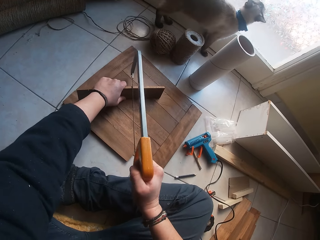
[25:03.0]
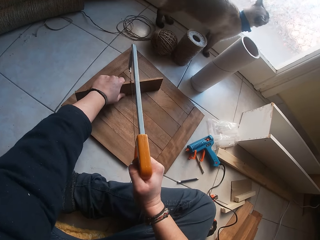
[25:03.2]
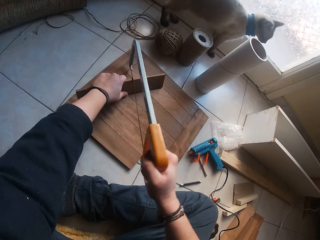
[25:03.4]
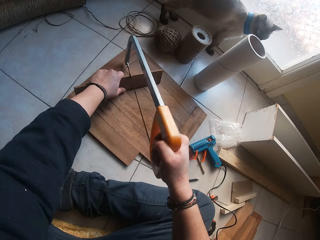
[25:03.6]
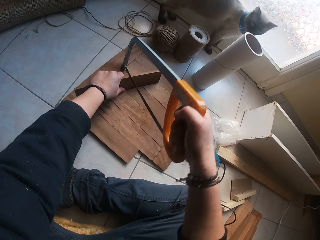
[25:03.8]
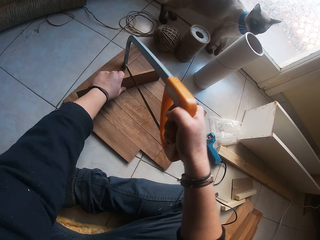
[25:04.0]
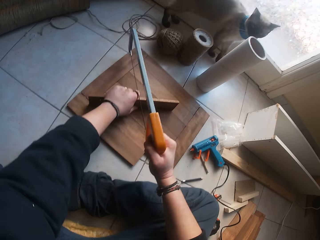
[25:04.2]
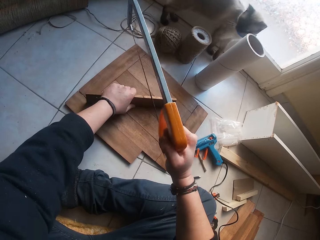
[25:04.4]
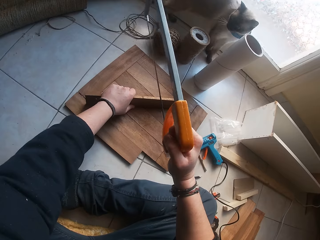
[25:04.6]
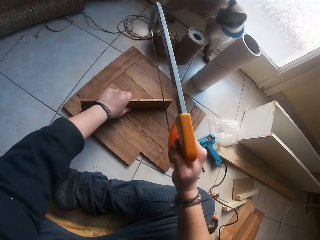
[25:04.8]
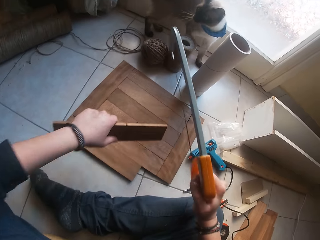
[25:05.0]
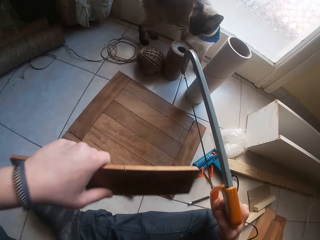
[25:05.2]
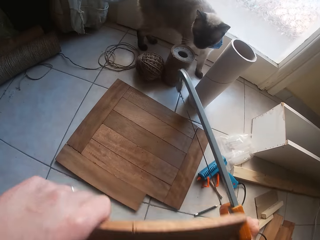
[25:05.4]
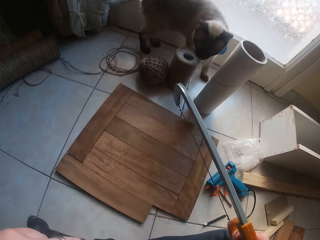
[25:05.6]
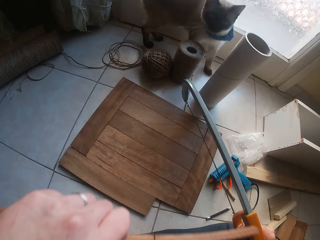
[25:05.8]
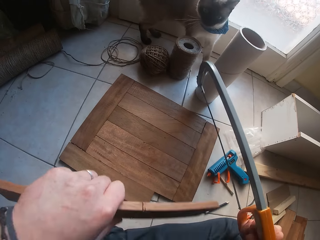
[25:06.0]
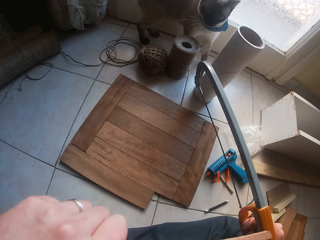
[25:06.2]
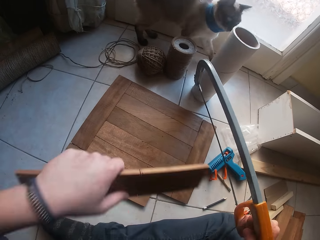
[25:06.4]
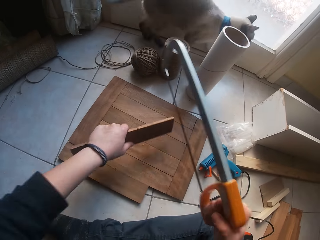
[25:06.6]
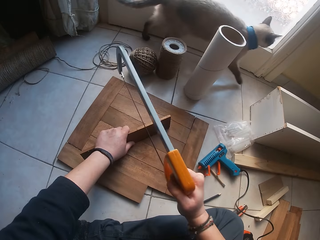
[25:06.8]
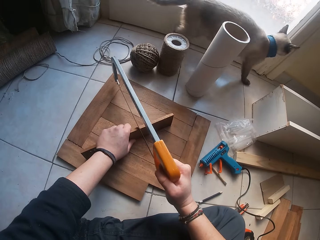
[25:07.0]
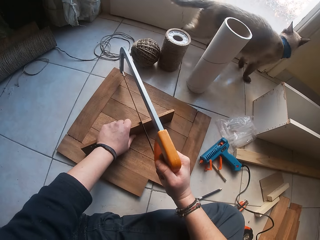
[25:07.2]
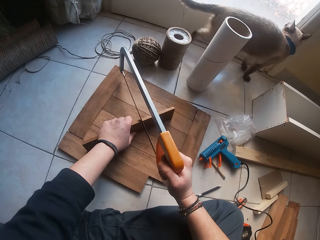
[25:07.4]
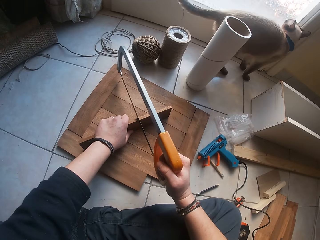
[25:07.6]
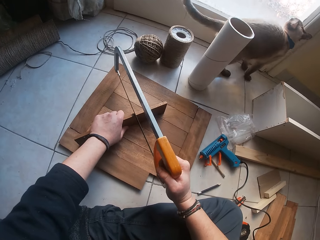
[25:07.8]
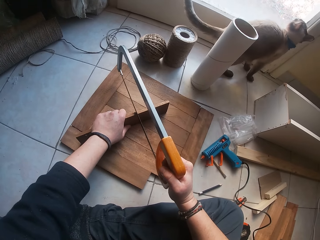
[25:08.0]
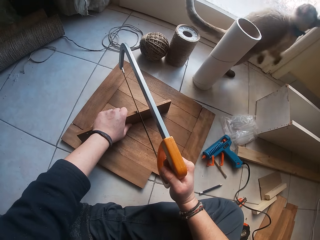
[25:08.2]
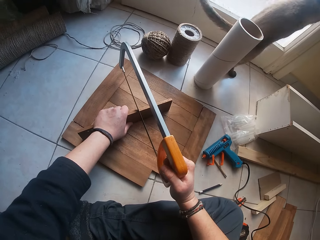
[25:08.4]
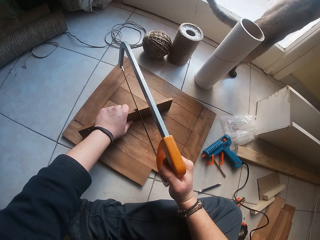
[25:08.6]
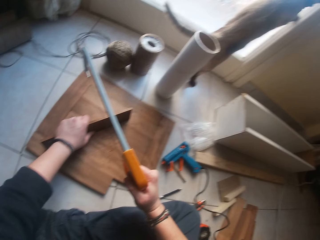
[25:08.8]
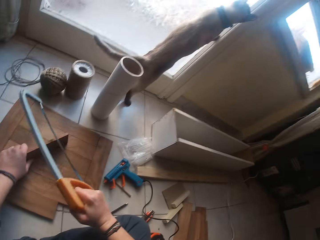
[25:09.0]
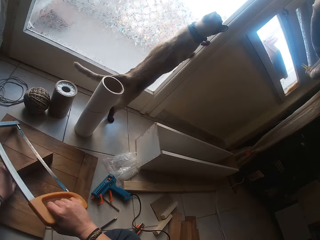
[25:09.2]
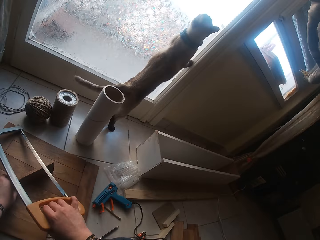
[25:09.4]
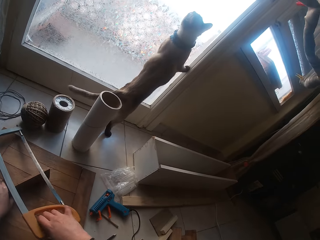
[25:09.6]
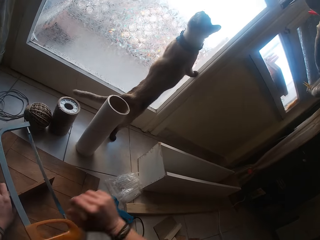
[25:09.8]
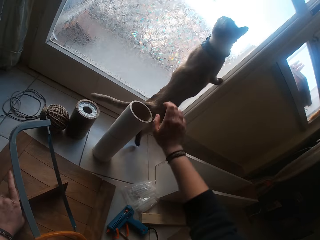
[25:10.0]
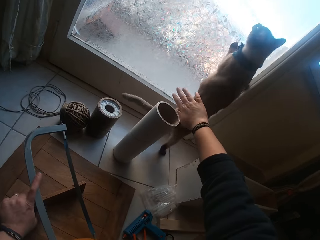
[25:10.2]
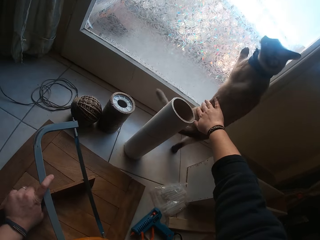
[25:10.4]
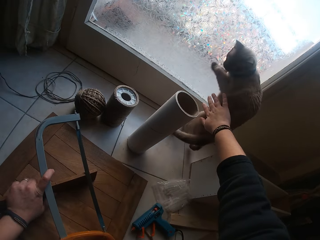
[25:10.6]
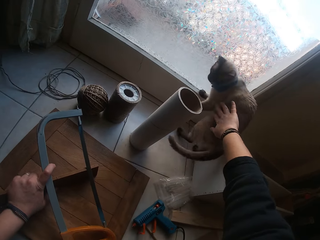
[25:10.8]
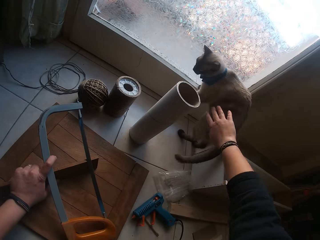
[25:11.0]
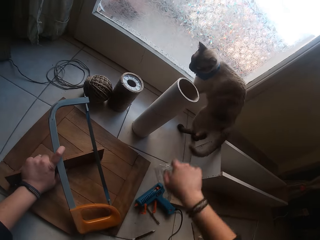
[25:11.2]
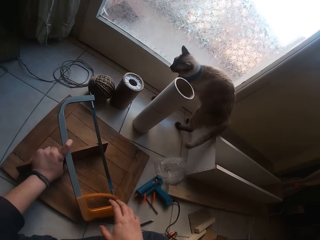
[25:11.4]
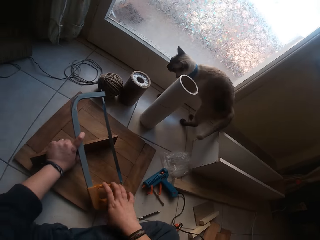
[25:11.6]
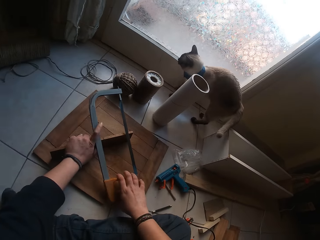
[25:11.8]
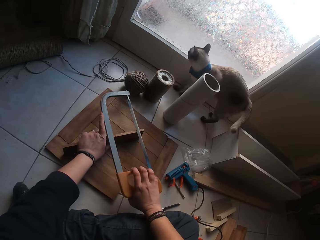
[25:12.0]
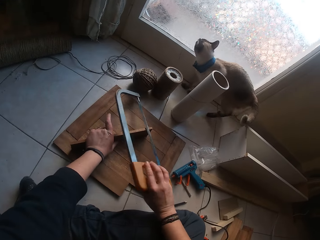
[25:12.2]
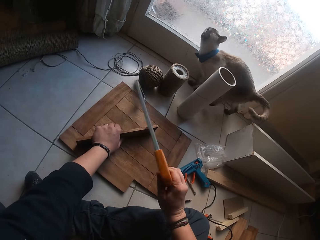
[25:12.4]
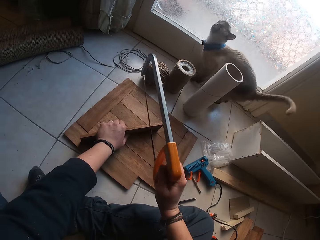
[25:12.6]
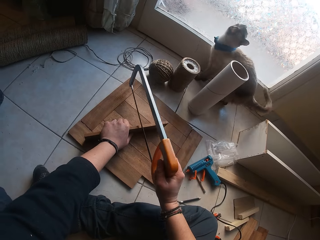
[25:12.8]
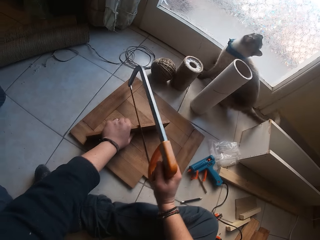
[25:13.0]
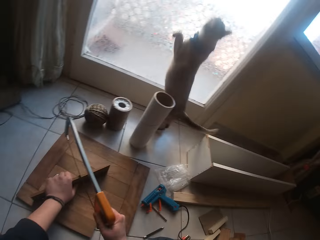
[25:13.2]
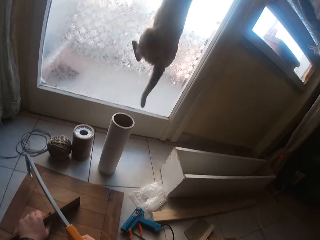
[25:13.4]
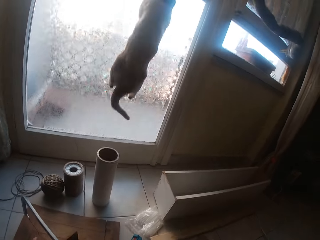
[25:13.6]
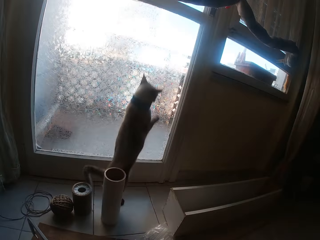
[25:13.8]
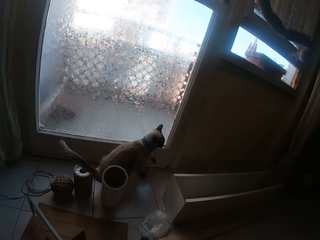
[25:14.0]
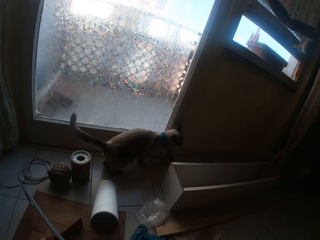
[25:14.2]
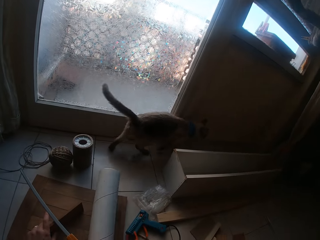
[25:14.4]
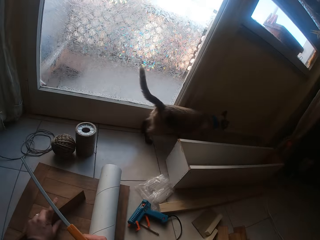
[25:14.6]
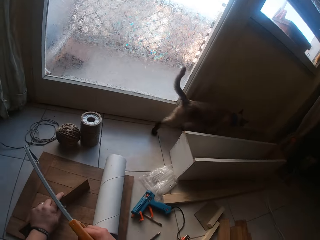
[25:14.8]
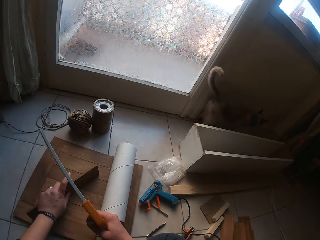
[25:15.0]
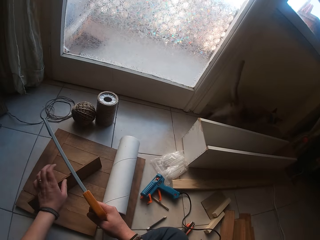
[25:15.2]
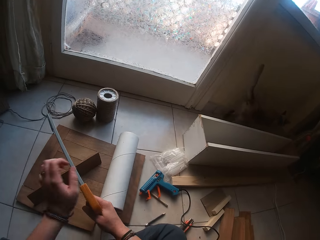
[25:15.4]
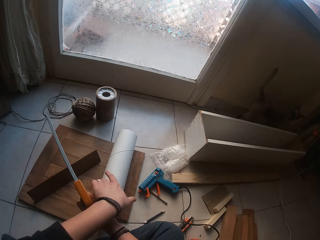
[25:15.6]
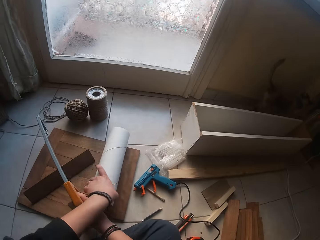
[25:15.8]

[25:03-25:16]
The camera wearer lifts the plank from the decking board with his left hand. He lifts up the seesaw. He places the plank on the decking board with his left hand. He places the saw on the plank with his right hand. He drops the saw on the plank with his right hand. He taps a cat with his right hand. He picks up the saw from the plank with his right hand. He holds the seesaw and places the seesaw on the piece of wood. The cat hit a cardboard tube with its leg. The camera wearer picks up the cardboard tube from the floor with his left hand.

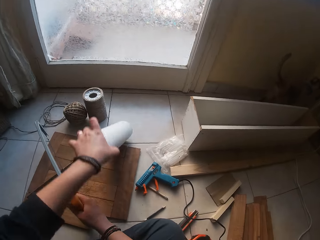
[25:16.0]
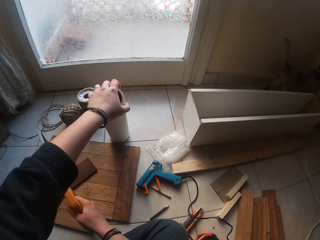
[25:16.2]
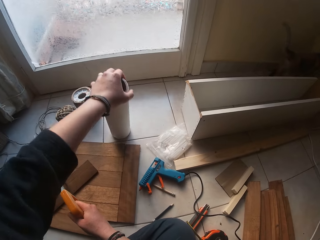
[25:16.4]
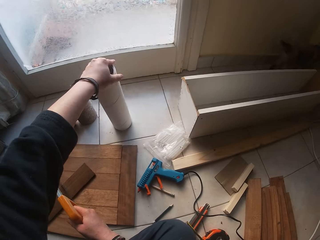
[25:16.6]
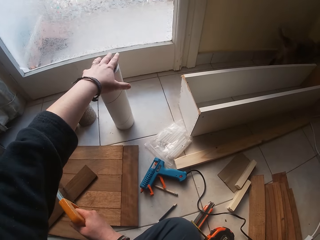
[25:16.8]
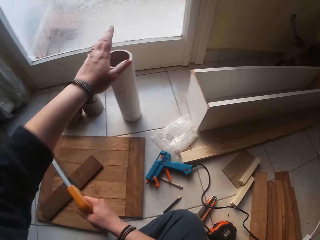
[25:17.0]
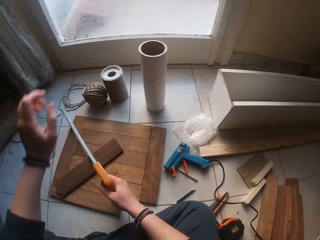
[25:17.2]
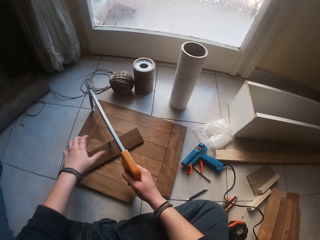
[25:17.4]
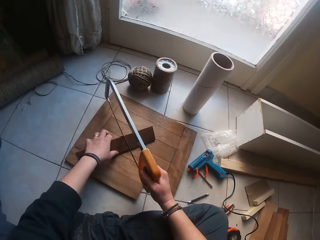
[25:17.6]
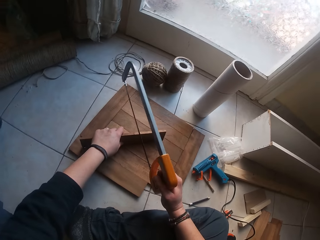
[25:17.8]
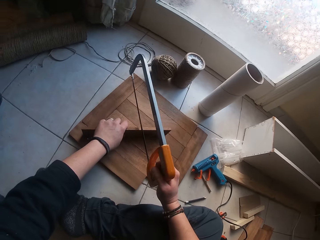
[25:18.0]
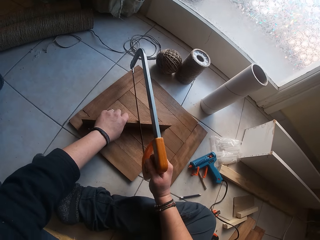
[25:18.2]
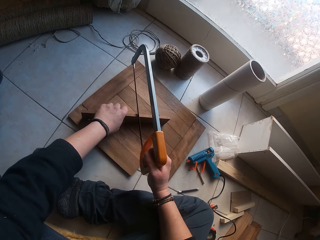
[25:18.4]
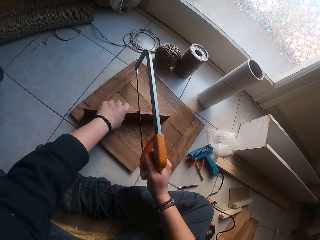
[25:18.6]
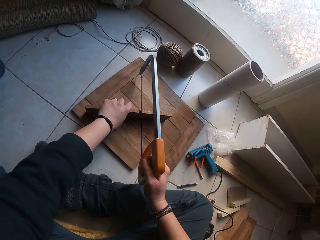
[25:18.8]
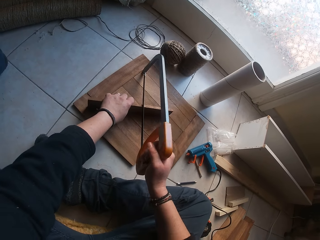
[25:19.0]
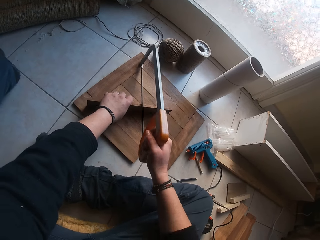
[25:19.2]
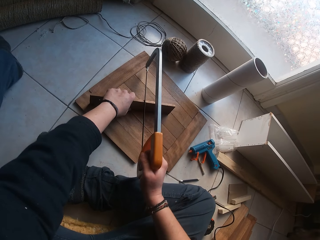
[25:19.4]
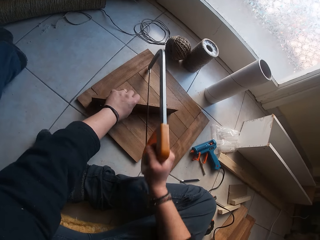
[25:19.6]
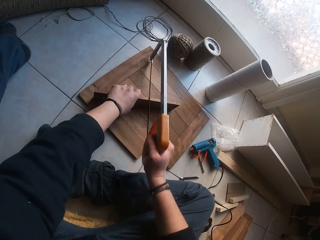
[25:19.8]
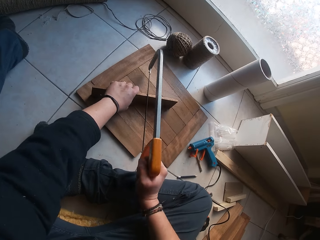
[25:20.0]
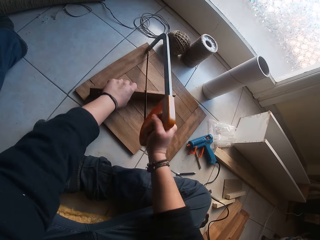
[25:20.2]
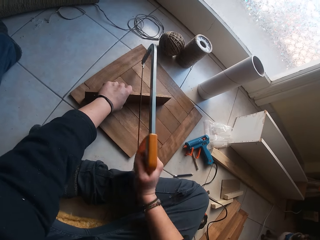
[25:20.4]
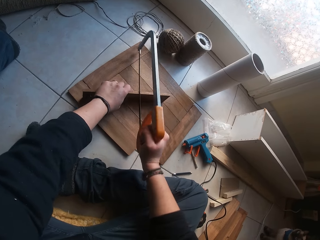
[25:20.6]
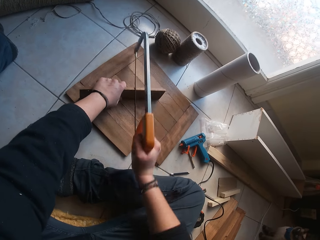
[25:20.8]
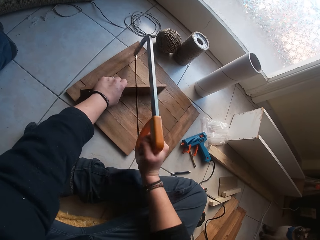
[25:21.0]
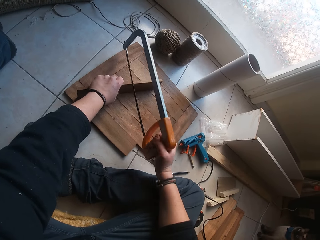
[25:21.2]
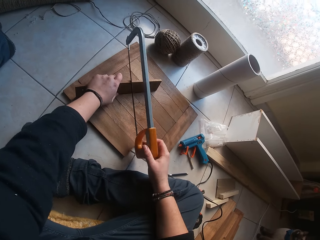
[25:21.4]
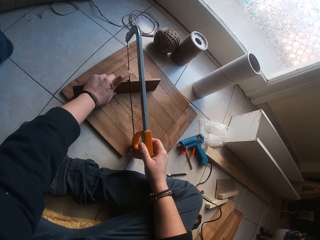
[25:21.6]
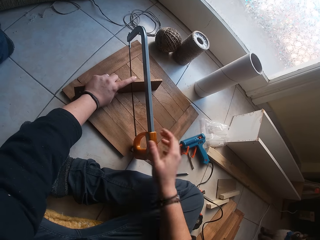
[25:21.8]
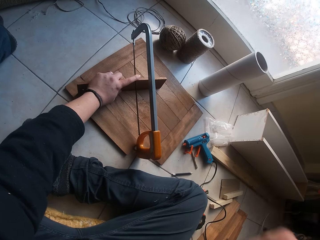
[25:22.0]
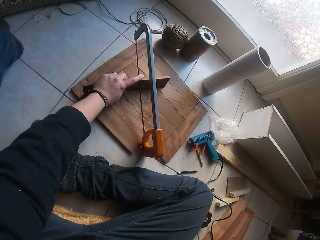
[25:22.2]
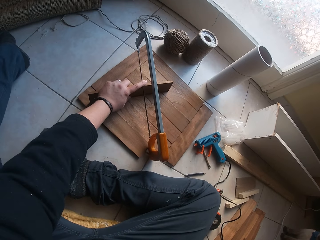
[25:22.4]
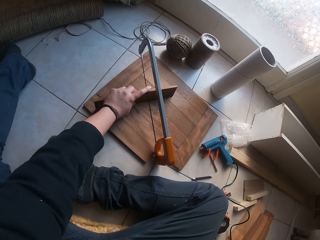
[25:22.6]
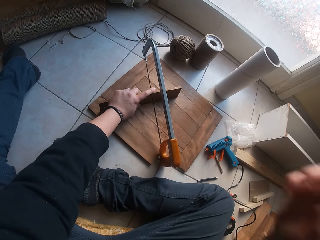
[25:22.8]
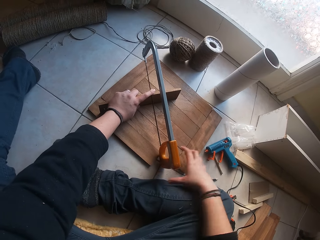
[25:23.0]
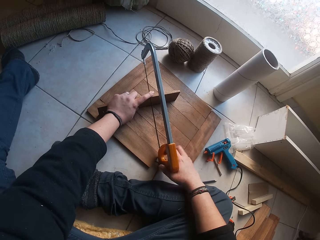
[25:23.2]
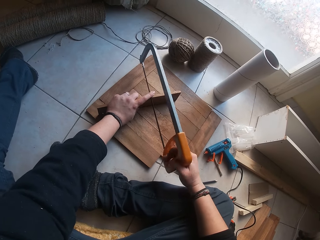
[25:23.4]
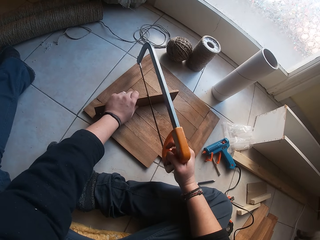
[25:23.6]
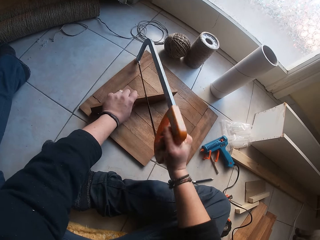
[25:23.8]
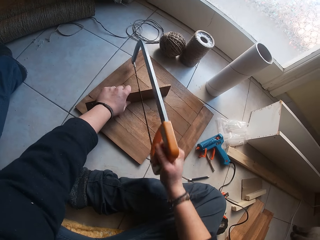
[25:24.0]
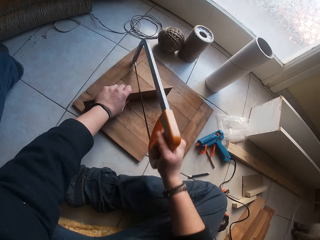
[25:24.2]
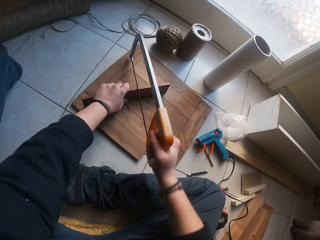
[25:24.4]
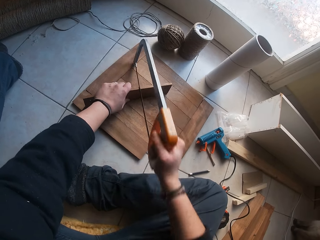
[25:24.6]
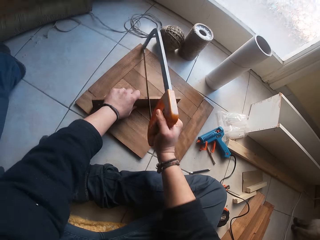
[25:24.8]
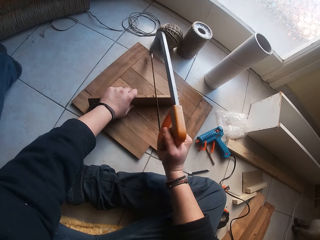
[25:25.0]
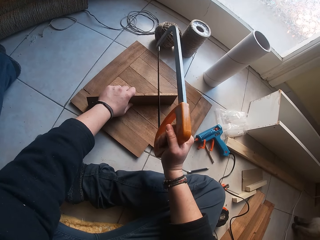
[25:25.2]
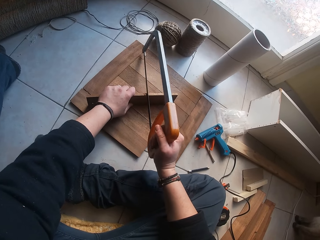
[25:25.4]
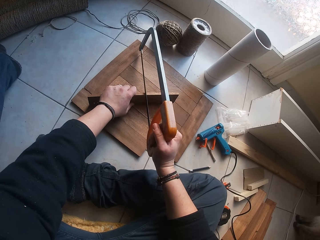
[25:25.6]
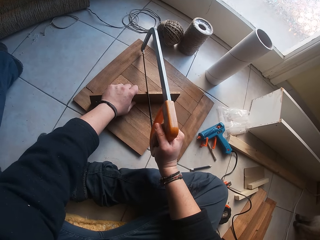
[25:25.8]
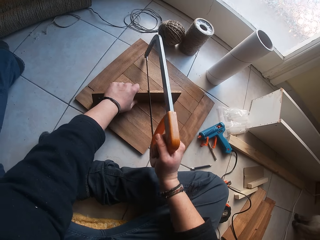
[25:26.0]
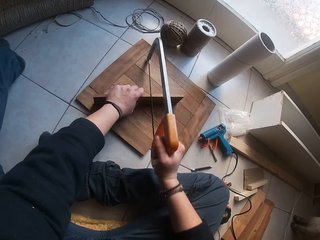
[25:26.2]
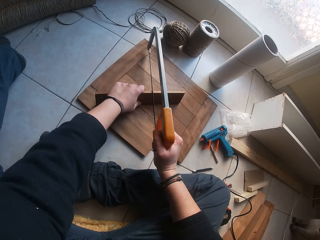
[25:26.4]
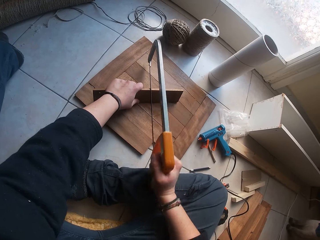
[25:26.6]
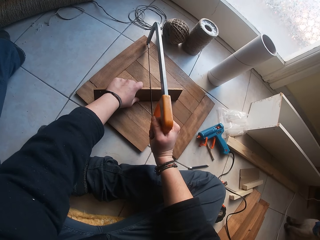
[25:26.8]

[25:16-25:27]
The camera wearer picks something from the ground. He places something back to its position. He picks the plank from the decking board with his left hand. He holds the piece of wood. He places the saw on the piece of wood. He cuts the plank on the decking board with the saw in his right hand. He touches his face with his right hand. He removes his hand from the saw. He holds the saw with his right hand. He cuts the plank on the decking board with the saw in his right hand.
